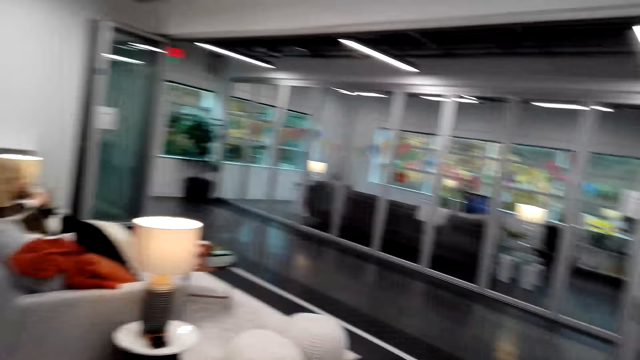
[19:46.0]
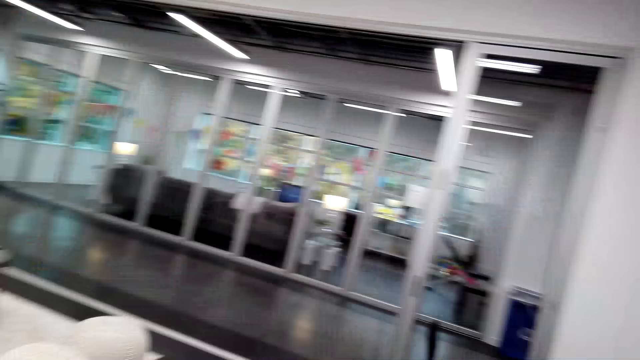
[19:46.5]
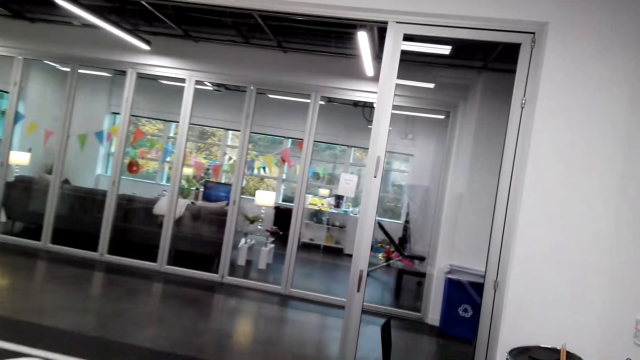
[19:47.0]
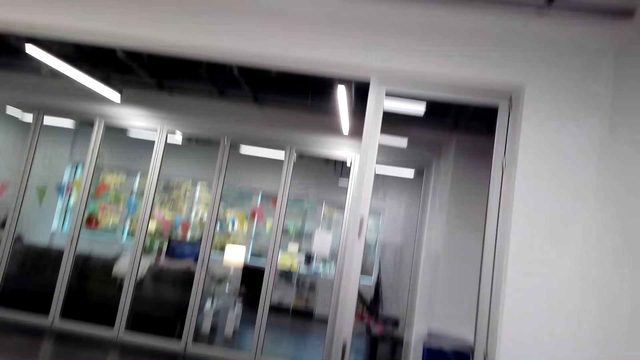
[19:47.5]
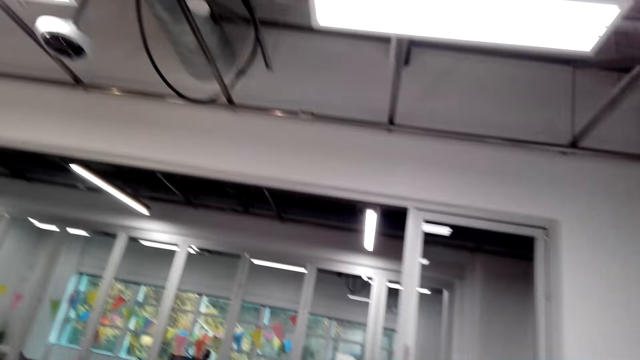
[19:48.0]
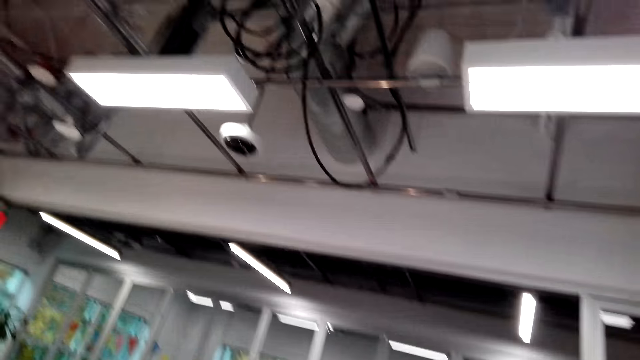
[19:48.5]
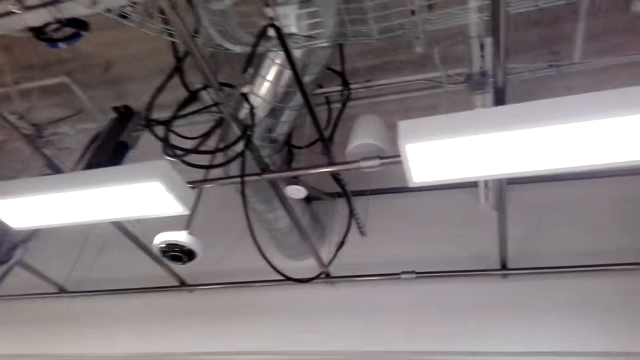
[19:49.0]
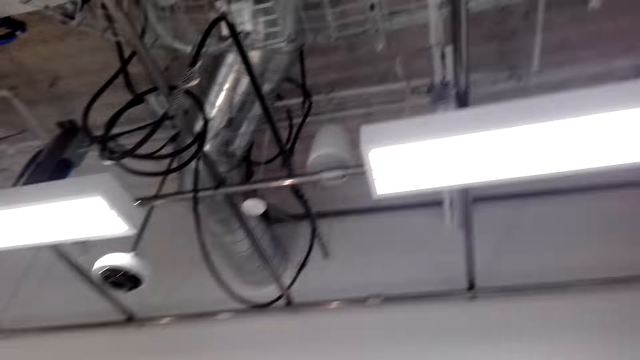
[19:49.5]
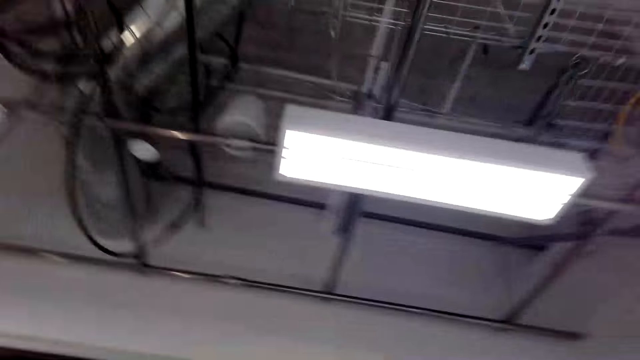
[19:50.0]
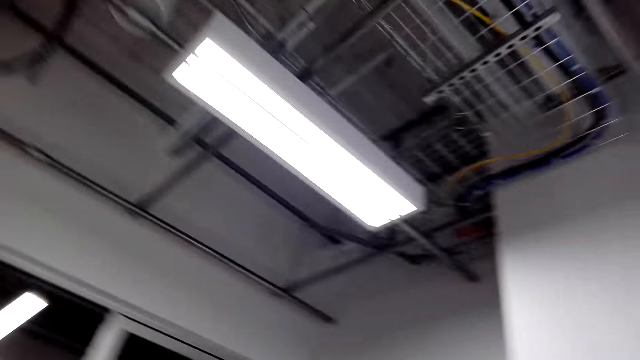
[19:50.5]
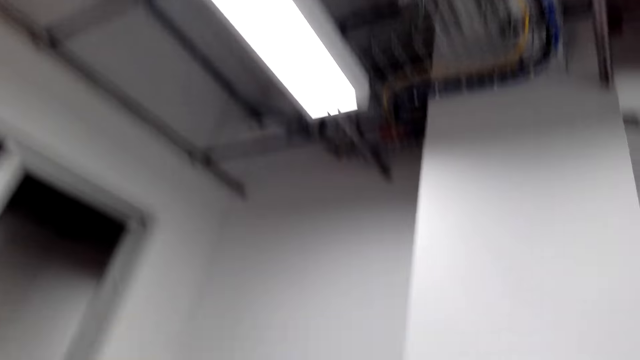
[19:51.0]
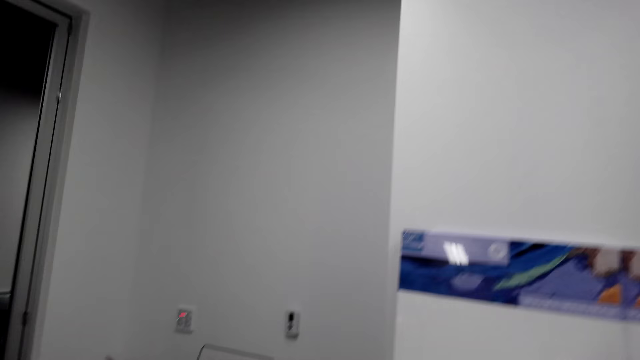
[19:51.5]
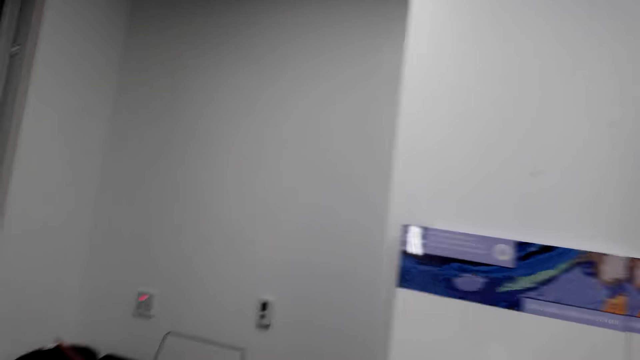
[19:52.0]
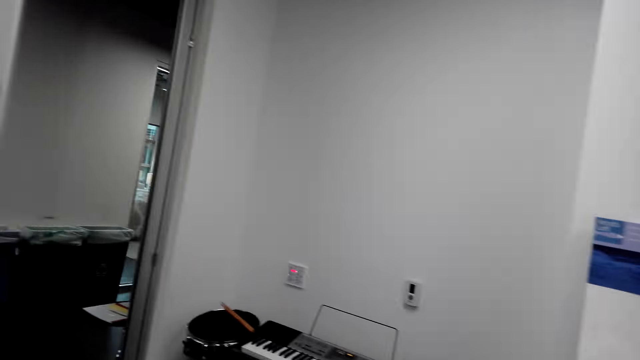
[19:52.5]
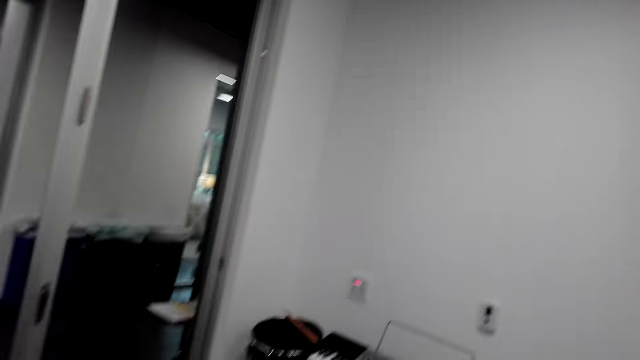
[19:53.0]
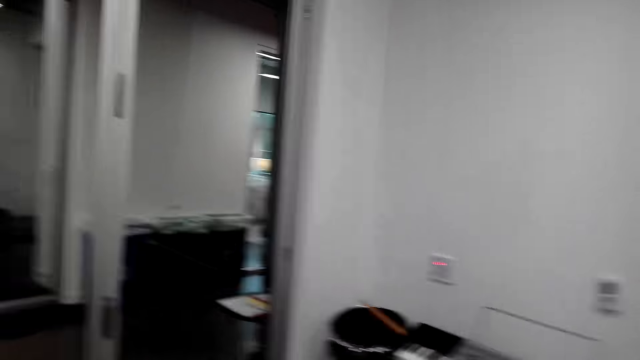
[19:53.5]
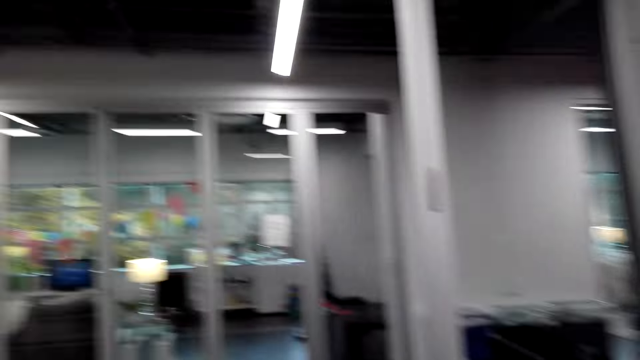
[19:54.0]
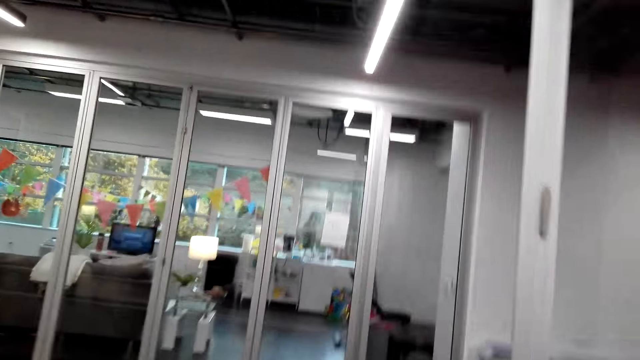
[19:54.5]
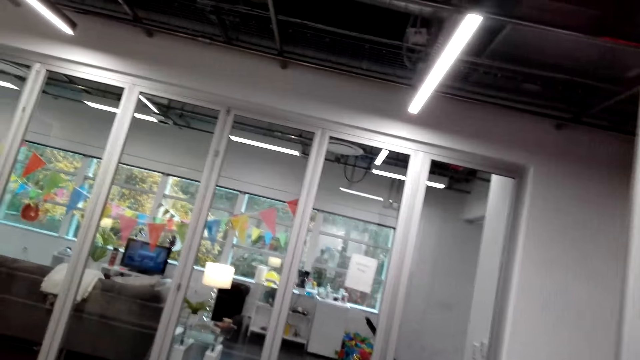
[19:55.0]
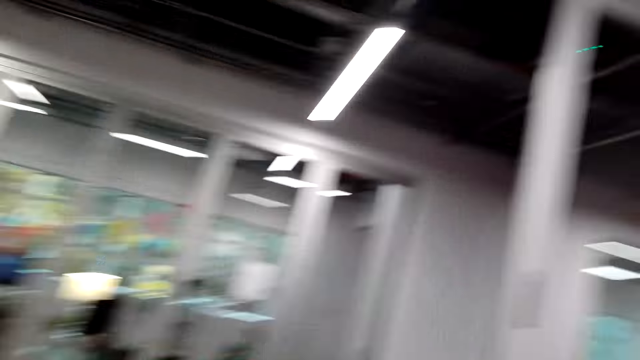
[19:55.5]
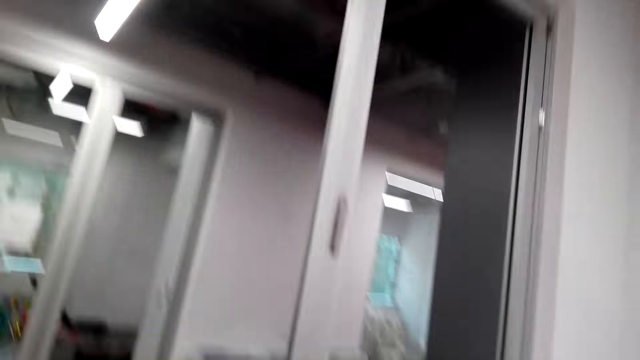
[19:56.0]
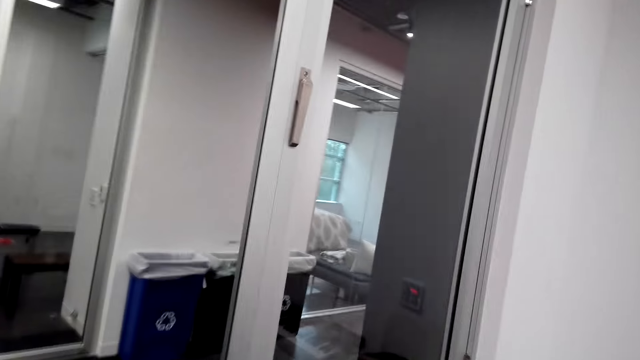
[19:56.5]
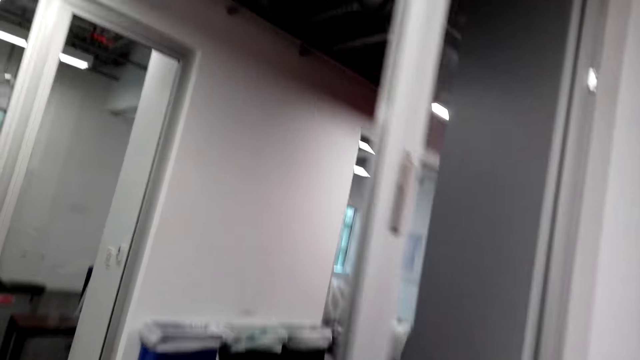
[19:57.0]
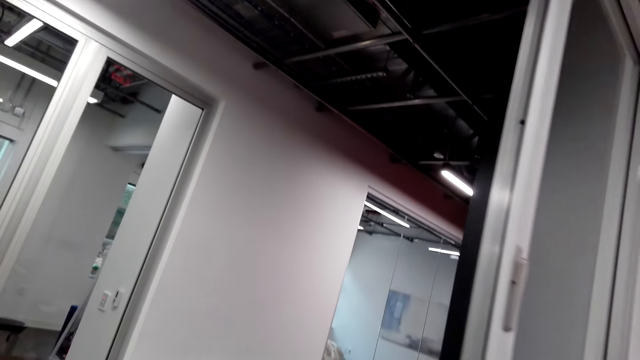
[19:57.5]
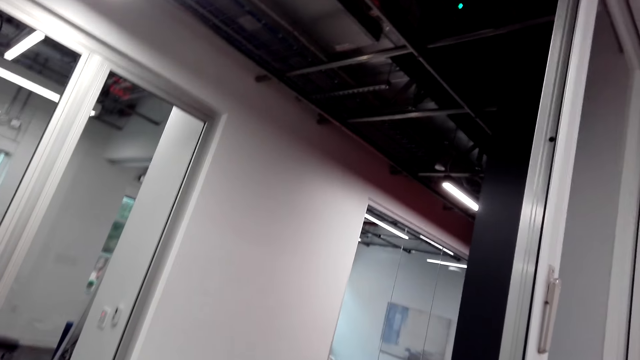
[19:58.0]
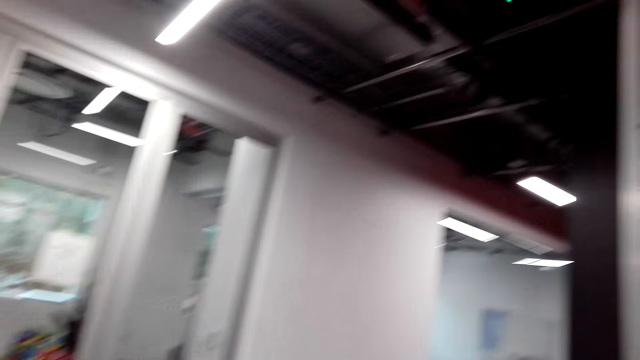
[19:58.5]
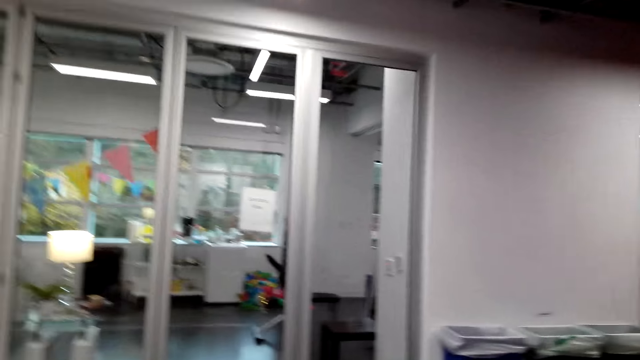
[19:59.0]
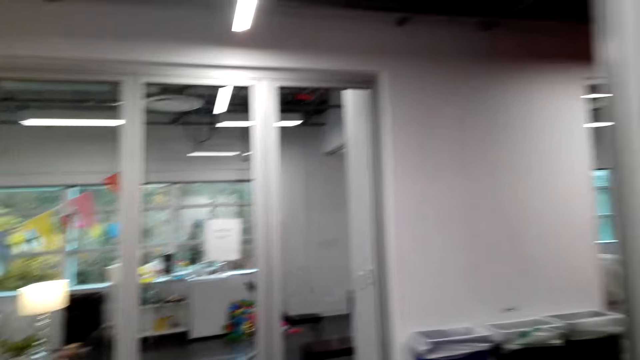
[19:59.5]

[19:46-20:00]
The camera wearer moves around the room. They play the guitar. They move around the room. They play the guitar.

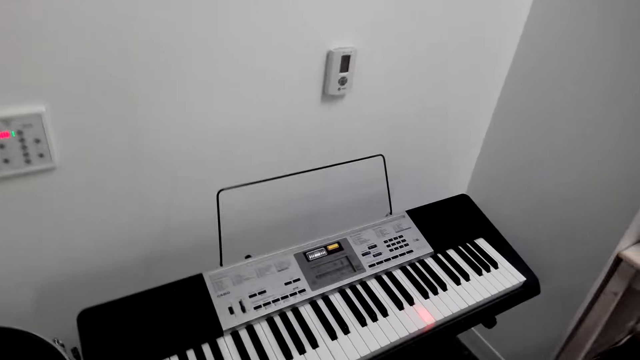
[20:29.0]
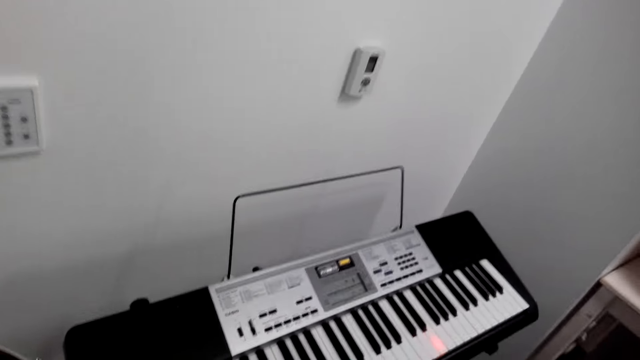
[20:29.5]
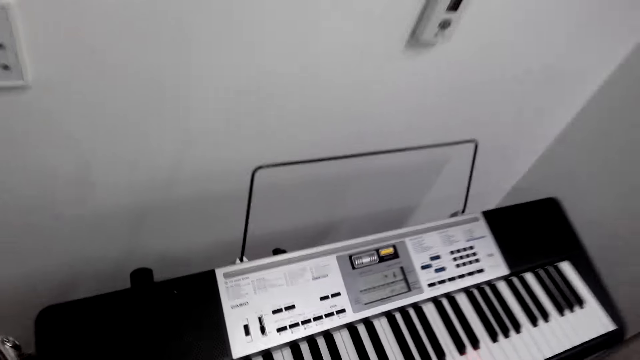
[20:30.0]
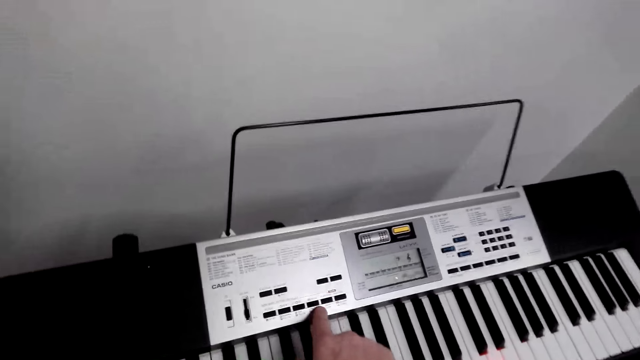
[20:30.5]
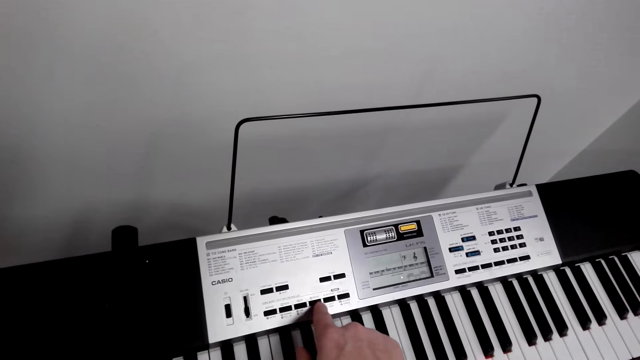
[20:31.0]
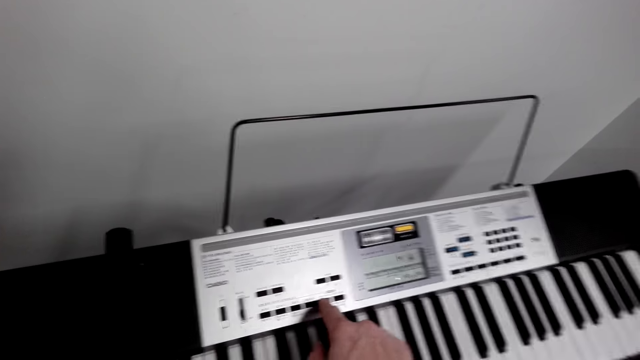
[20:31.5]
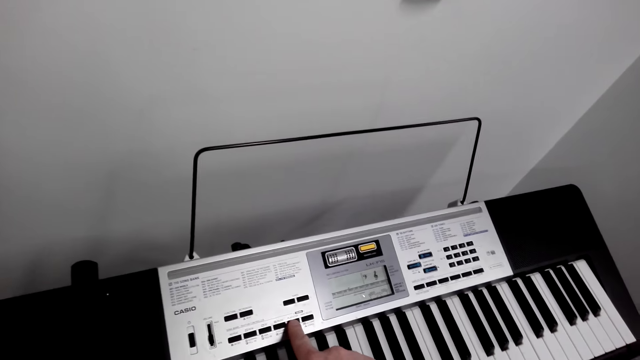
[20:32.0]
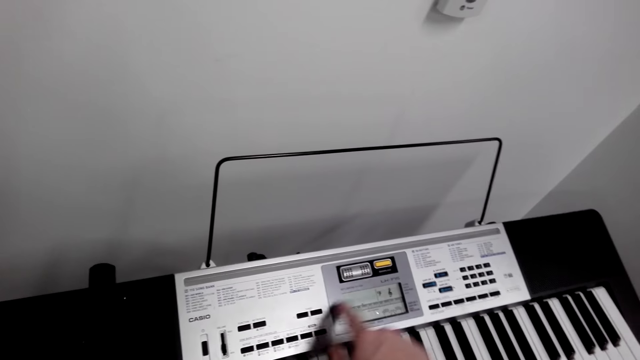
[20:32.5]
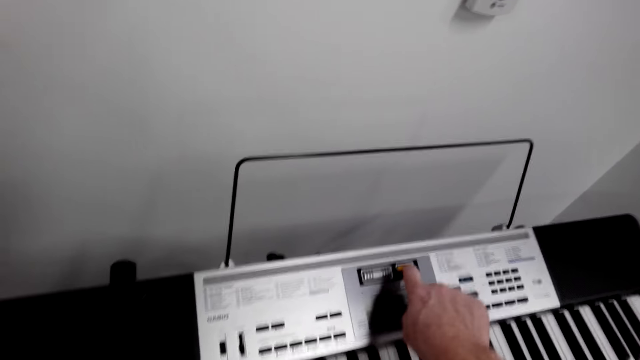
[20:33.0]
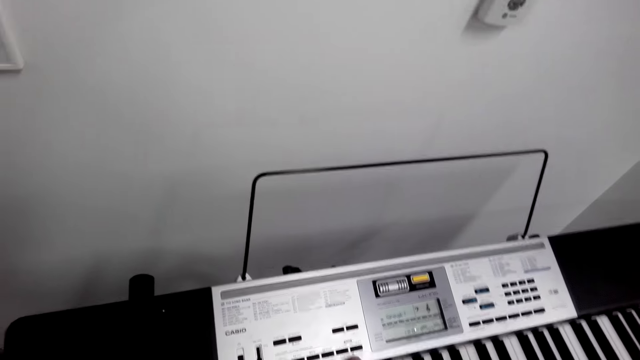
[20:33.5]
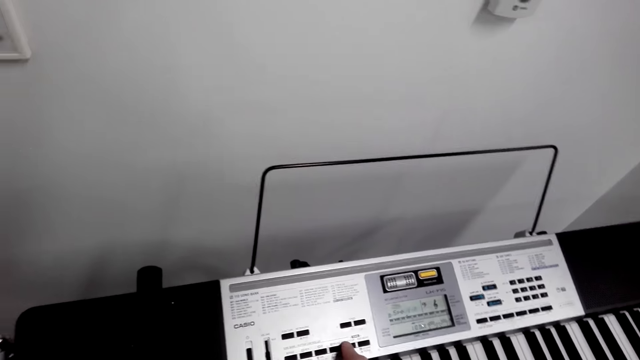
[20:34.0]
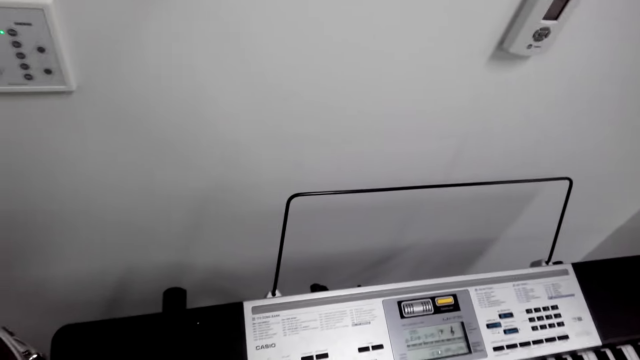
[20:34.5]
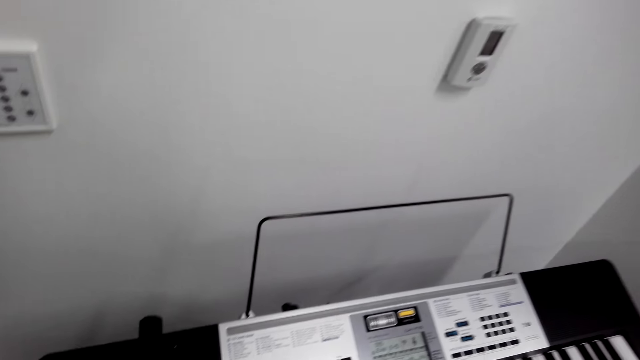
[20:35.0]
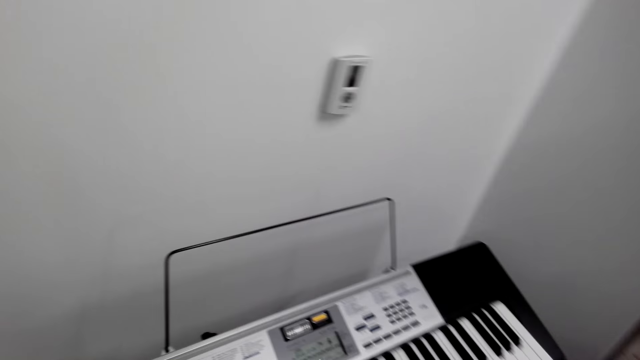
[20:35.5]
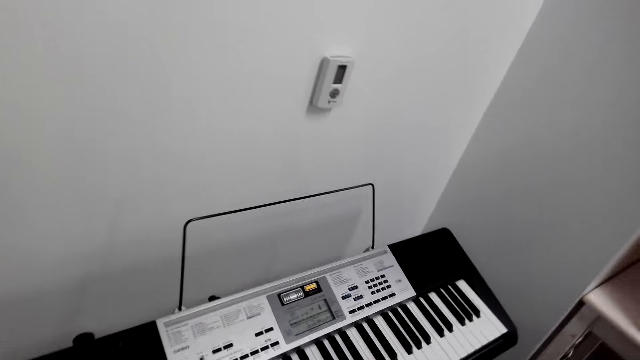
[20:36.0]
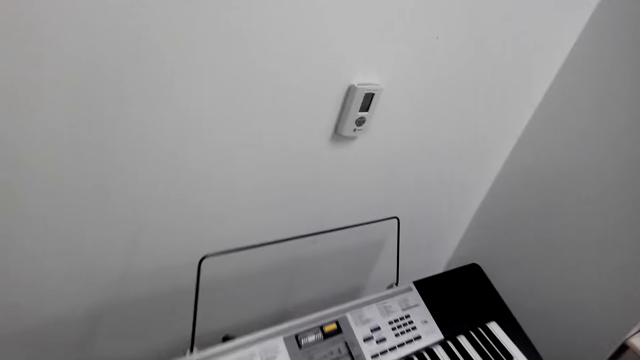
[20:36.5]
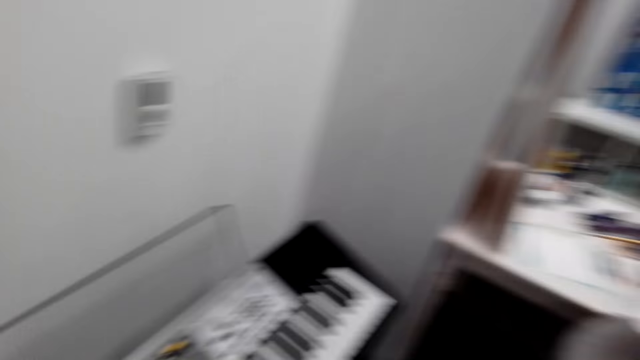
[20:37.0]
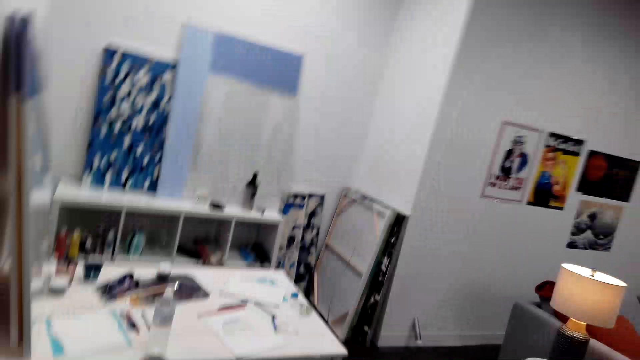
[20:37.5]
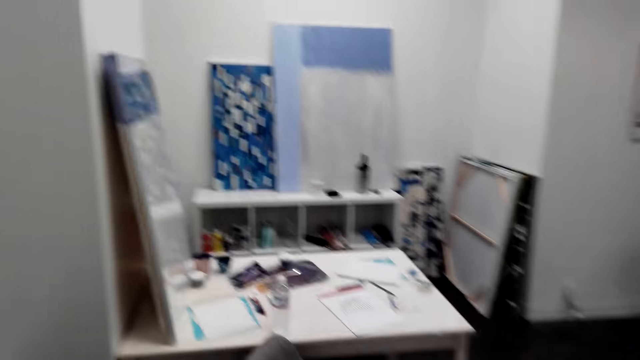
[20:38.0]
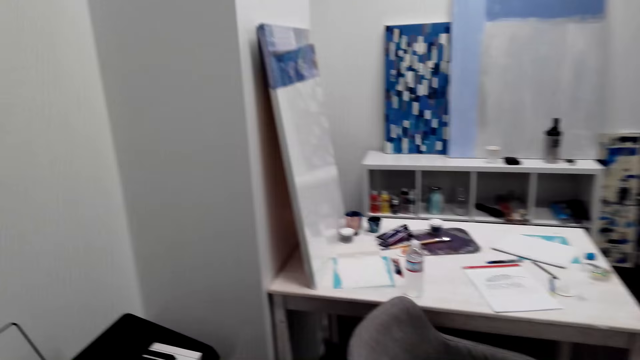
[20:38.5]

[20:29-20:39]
The camera wearer operates a piano. They press the piano. They play a guitar. They play the piano. They walk around.
